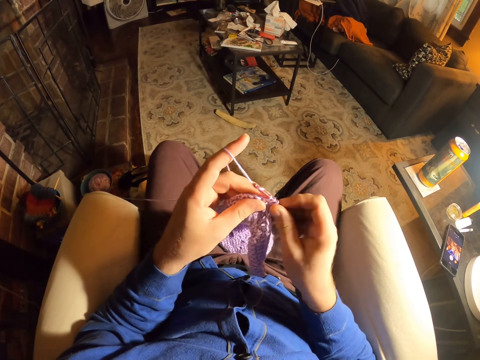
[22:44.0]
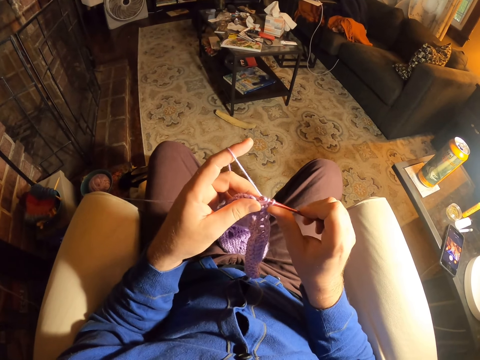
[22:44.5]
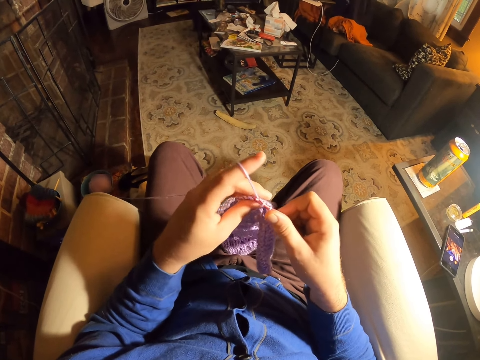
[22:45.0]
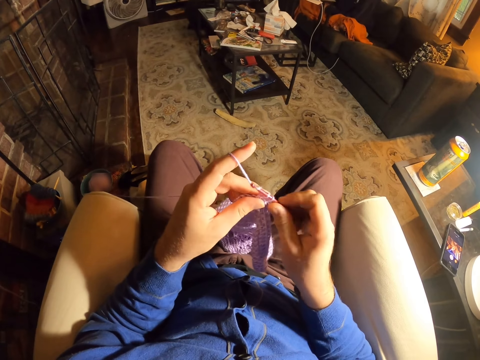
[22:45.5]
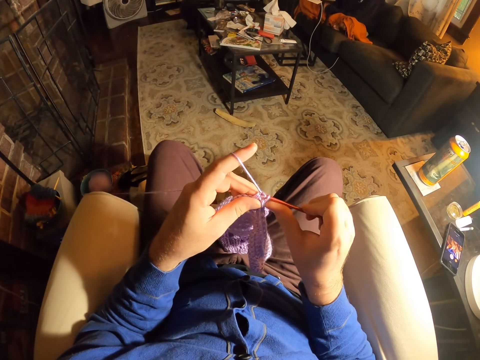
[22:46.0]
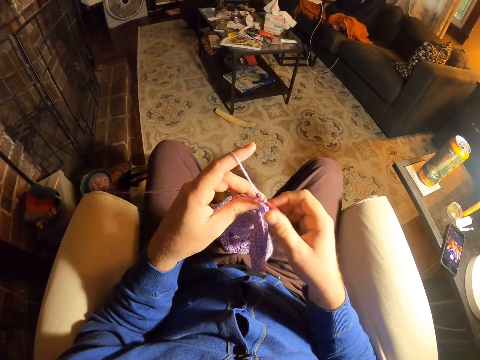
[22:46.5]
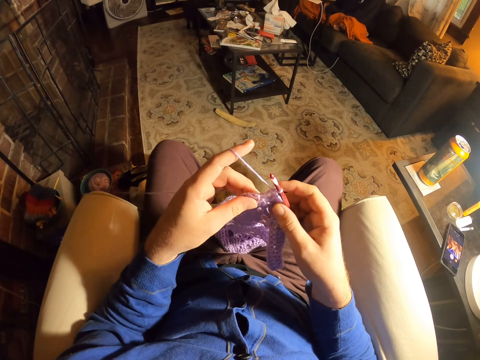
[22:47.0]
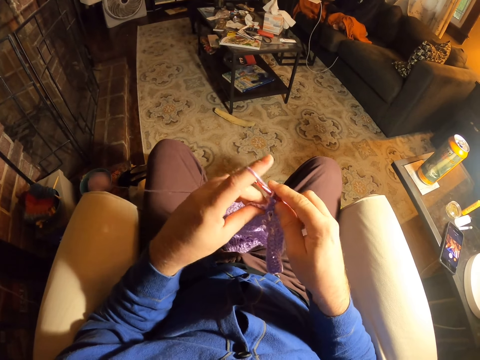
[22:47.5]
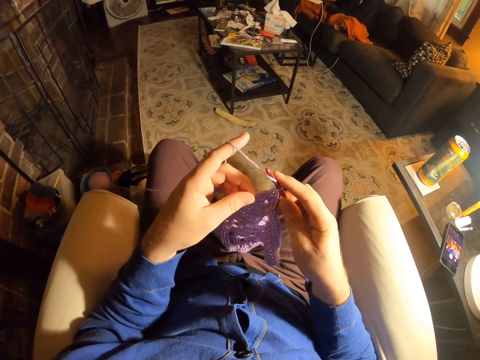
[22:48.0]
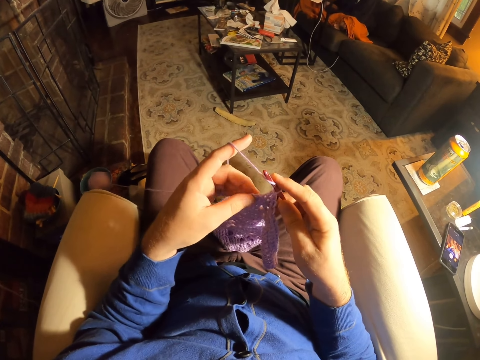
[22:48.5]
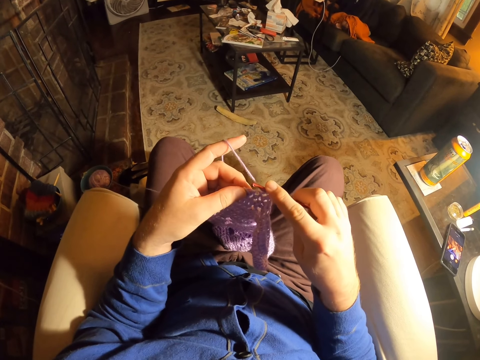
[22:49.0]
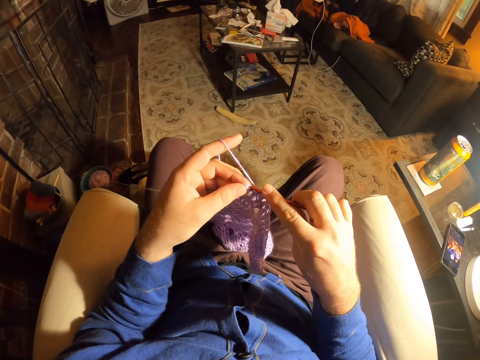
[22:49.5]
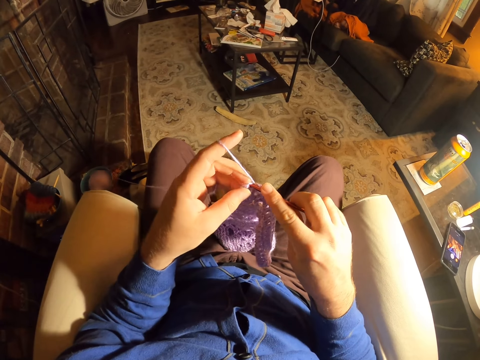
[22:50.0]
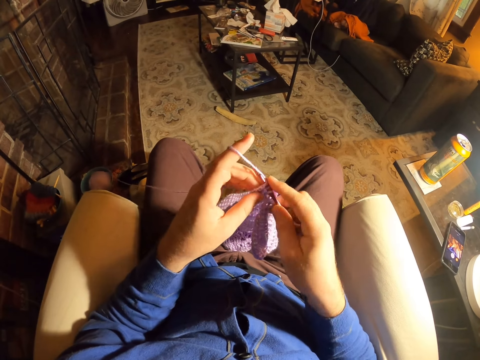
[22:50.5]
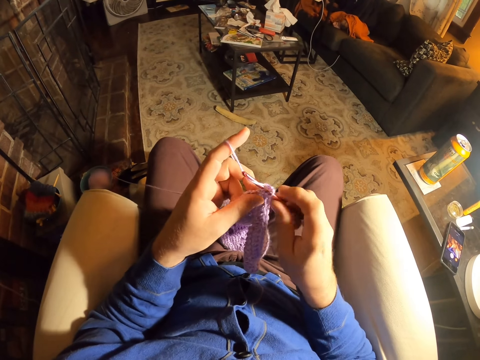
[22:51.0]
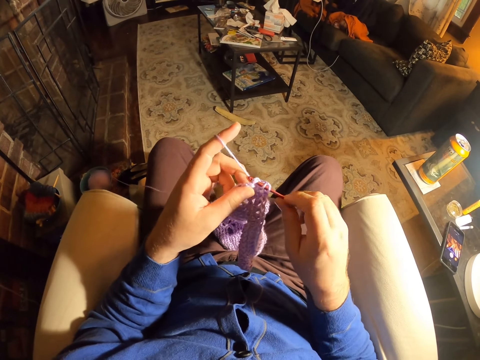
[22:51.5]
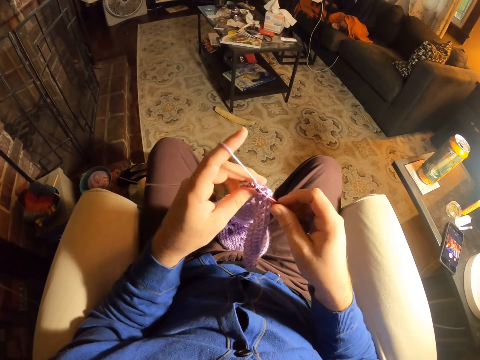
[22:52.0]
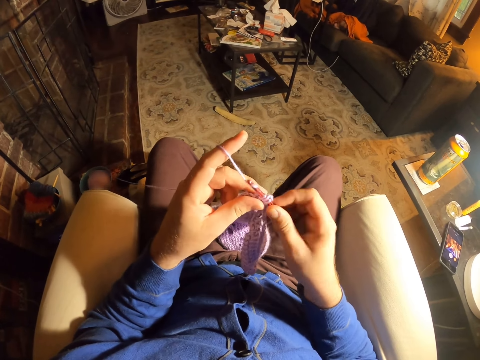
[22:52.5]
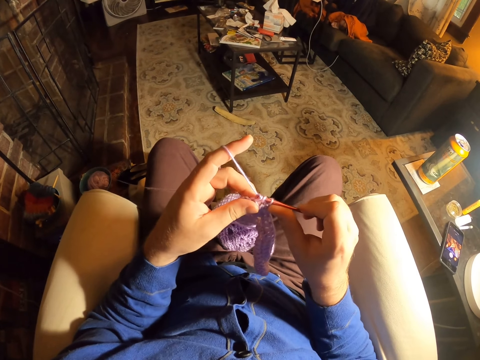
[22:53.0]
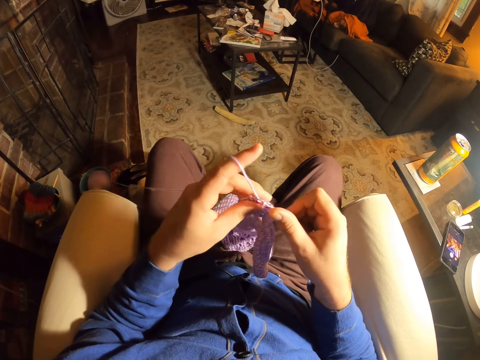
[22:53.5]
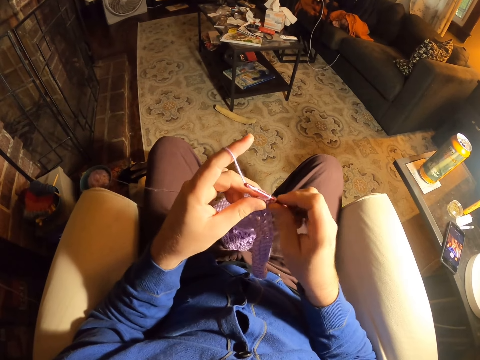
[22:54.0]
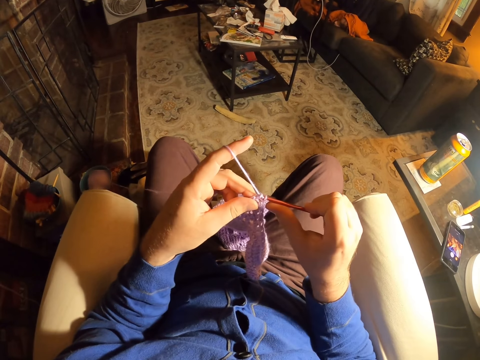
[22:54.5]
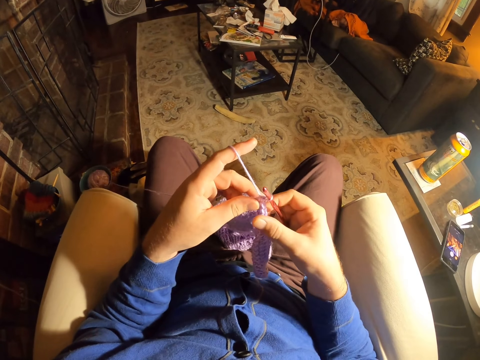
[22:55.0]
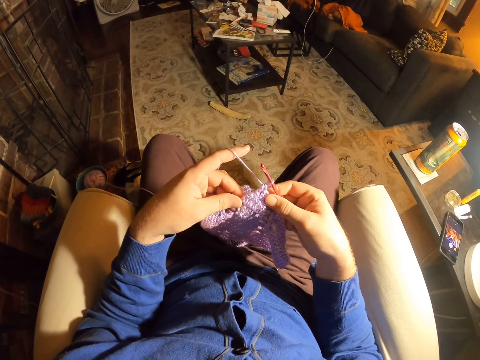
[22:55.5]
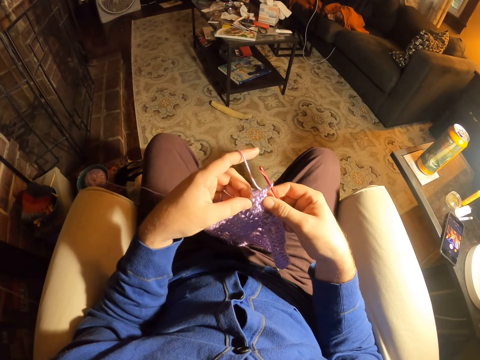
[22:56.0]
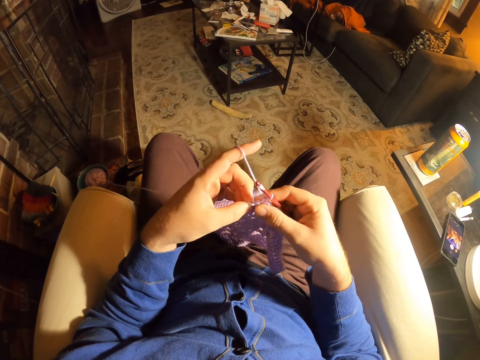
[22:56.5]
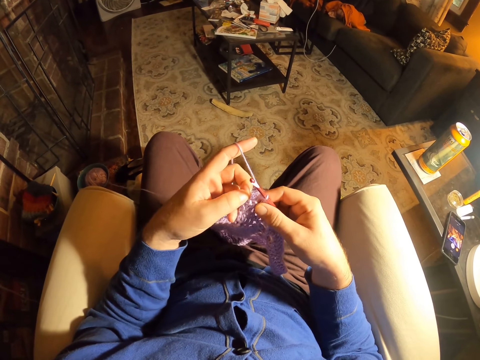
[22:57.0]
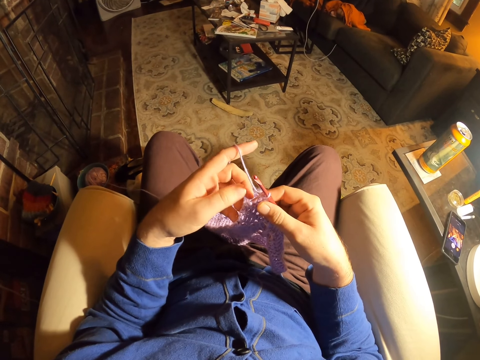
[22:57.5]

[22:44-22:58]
The camera wearer rolls thread on the crochet needle. They knit the fabric with the crochet needle. They roll thread around the crochet needle. They knit the fabric with the crochet needle. They examine the fabric stitches. They roll thread around the crochet needle. They knit the fabric with the crochet needle. They roll thread around the crochet needle. They knit the fabric with the crochet needle. They roll thread around the crochet needle. They knit the fabric with the crochet needle. They examine the fabric stitches.

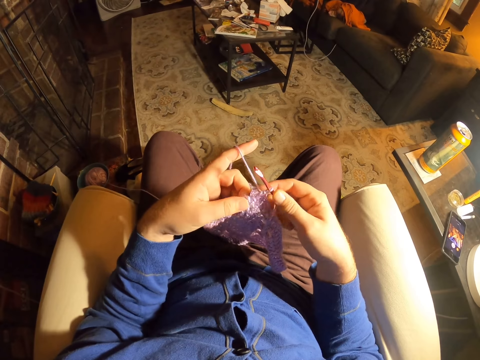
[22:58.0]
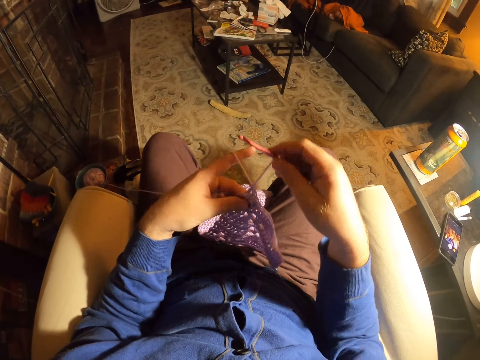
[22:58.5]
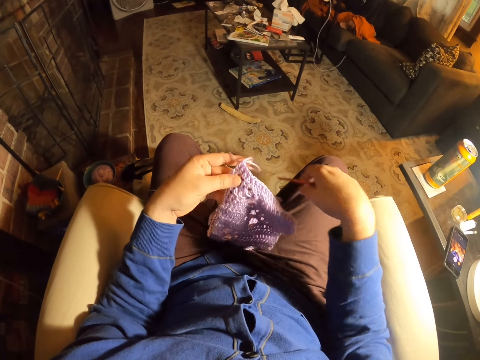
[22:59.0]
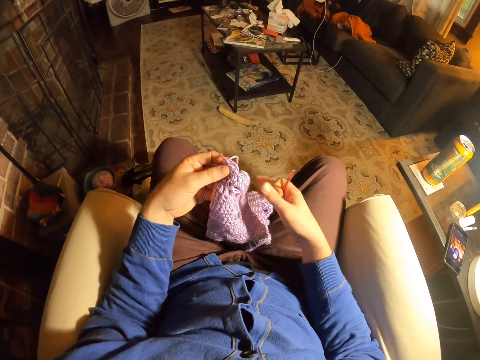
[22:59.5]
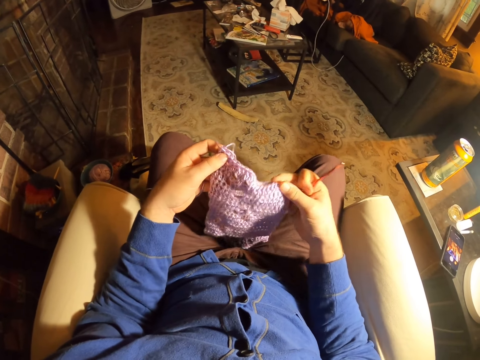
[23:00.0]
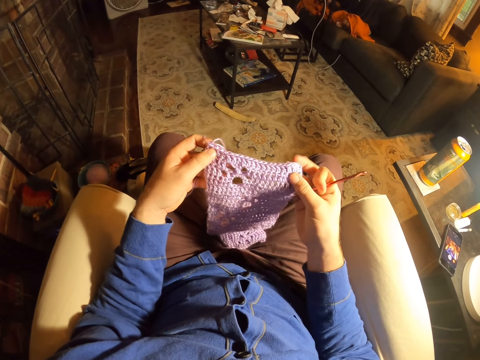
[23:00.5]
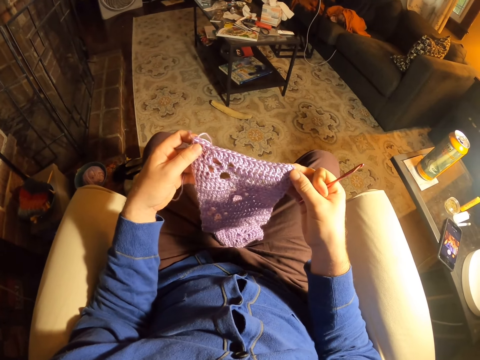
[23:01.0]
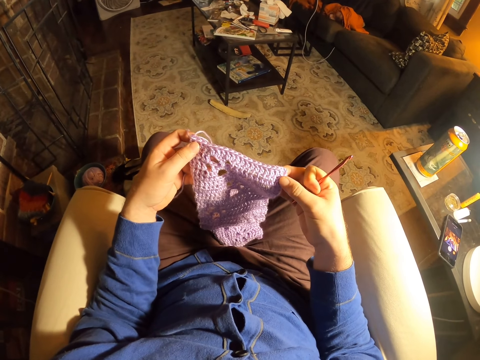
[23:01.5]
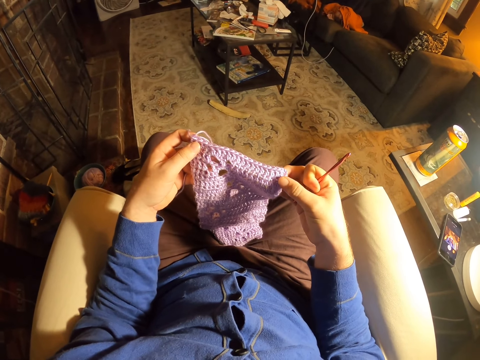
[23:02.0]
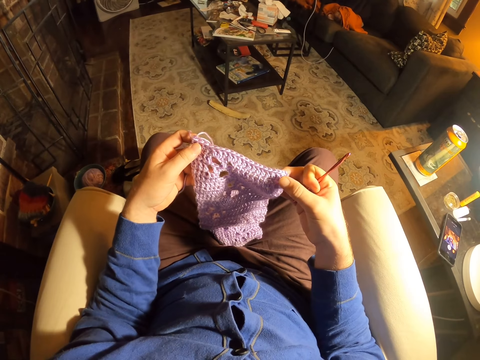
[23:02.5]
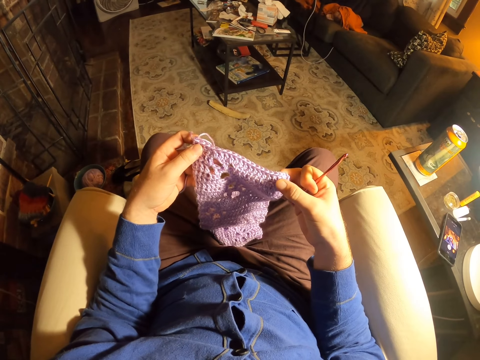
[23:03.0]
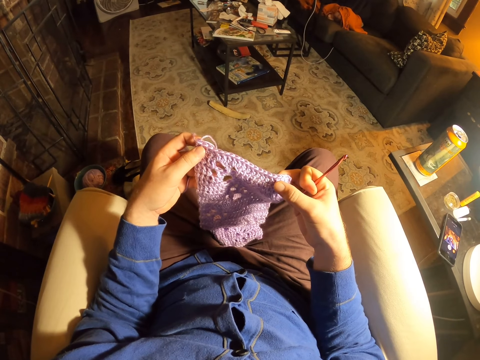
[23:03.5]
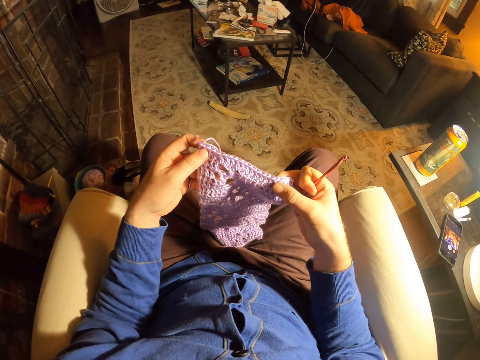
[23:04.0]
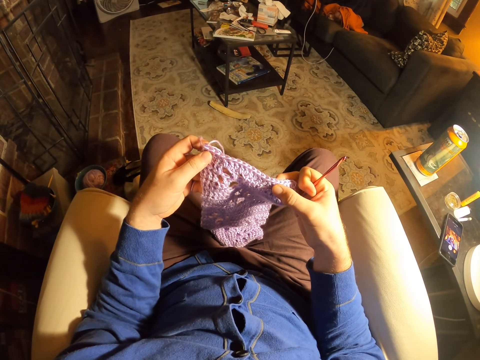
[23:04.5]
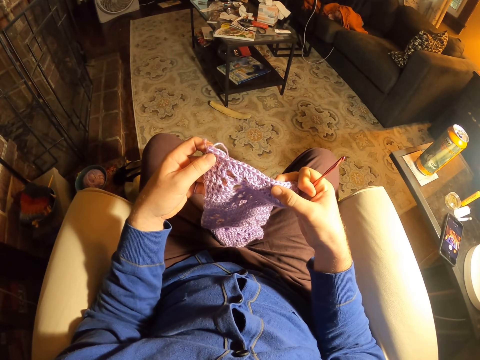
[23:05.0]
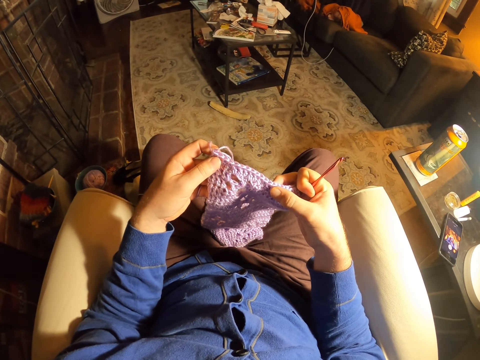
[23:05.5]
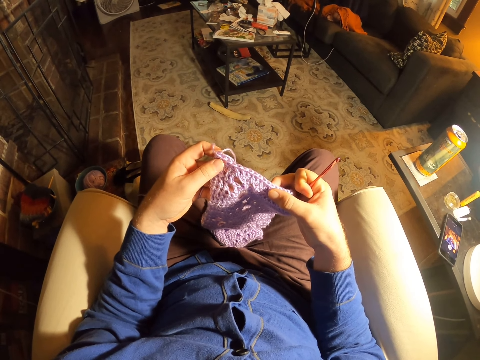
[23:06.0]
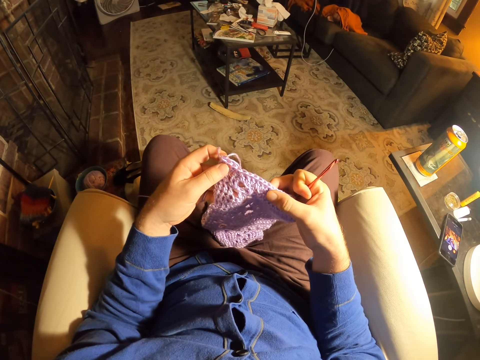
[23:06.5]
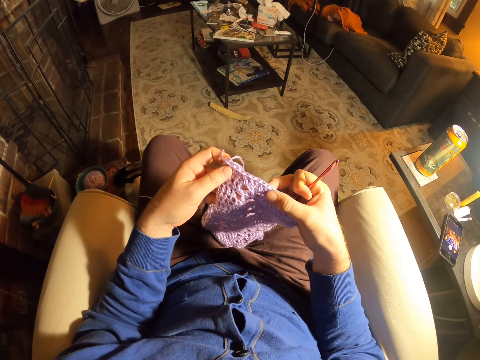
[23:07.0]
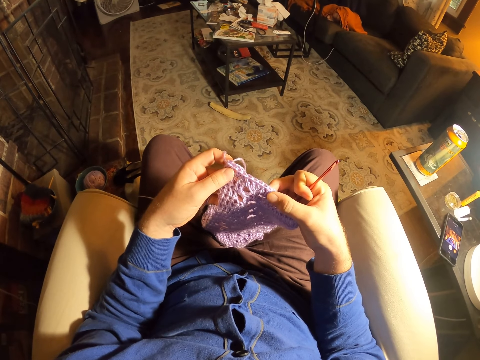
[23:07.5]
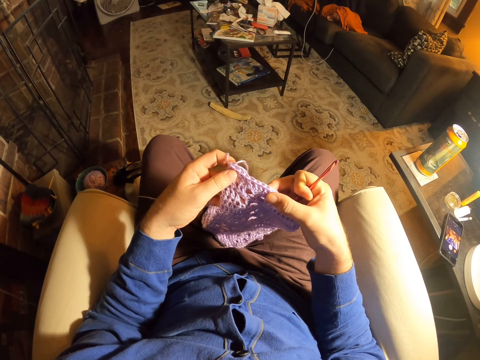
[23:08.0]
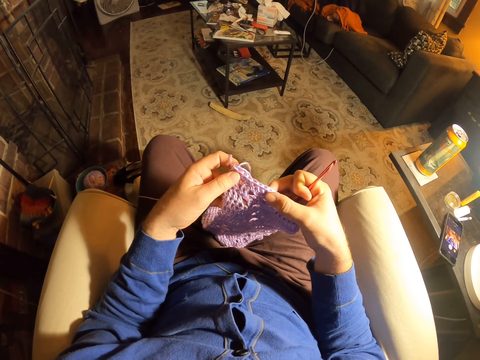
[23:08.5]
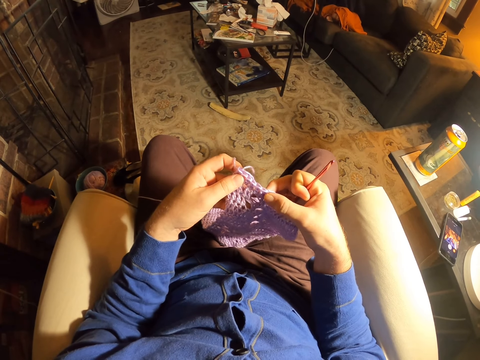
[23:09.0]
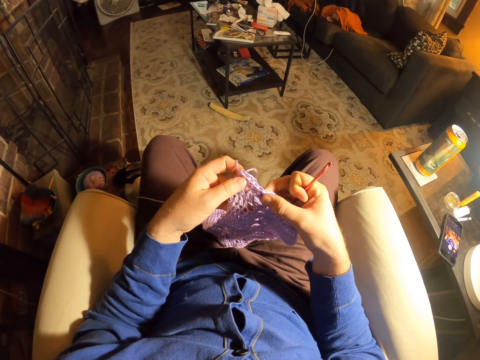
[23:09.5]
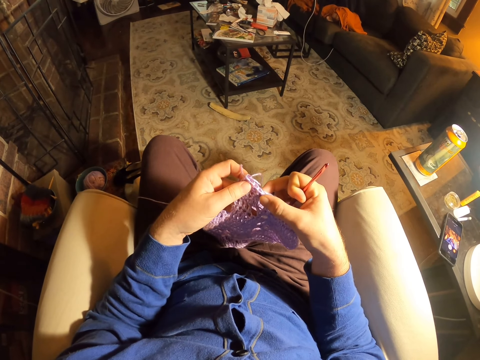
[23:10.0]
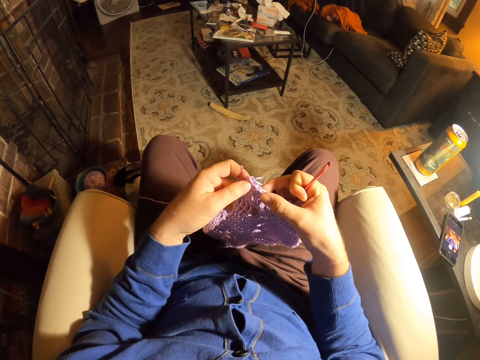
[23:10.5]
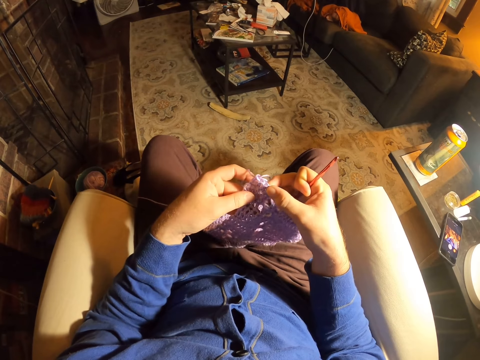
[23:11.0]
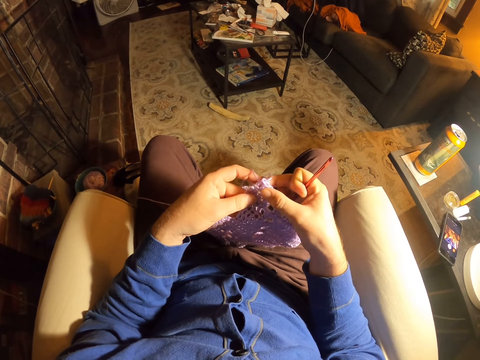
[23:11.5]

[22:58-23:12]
The camera wearer pulls the crochet needle off the thread. They examine the fabric stitches. They count the stitches.
